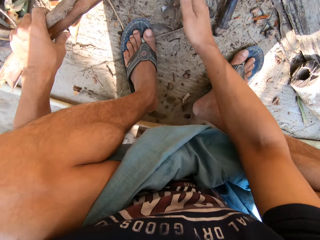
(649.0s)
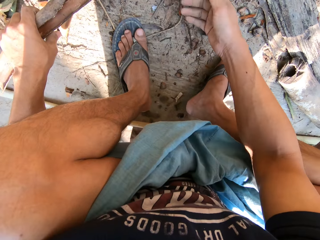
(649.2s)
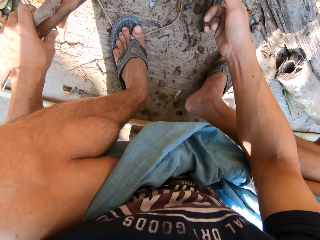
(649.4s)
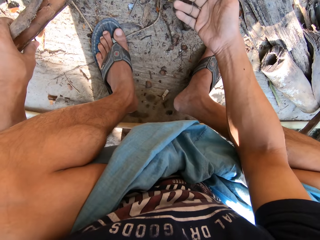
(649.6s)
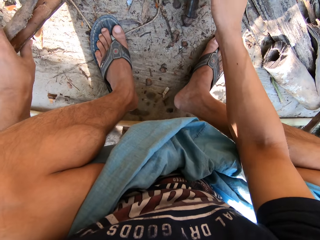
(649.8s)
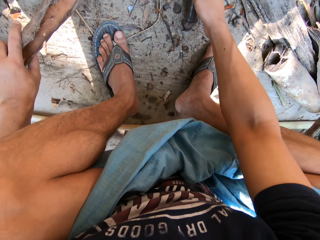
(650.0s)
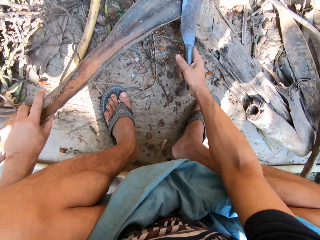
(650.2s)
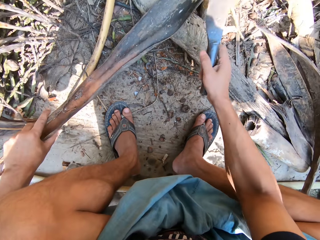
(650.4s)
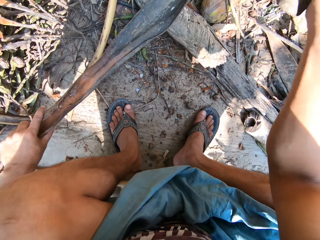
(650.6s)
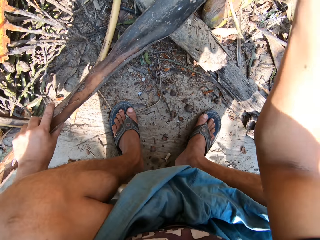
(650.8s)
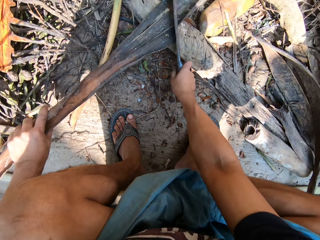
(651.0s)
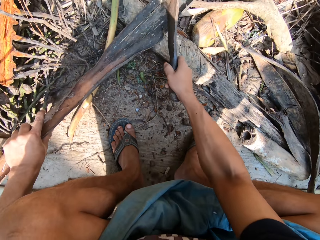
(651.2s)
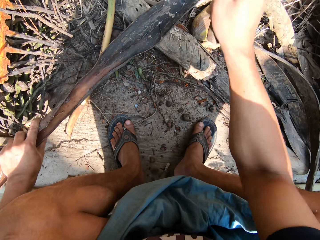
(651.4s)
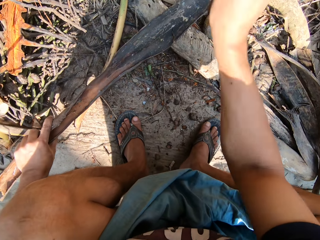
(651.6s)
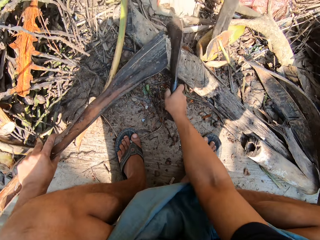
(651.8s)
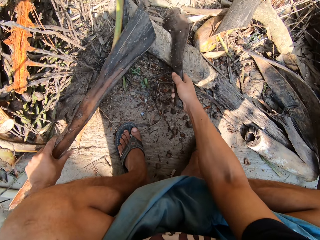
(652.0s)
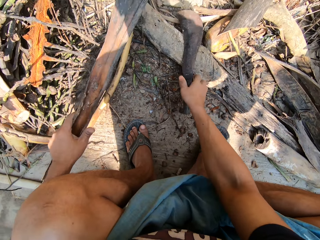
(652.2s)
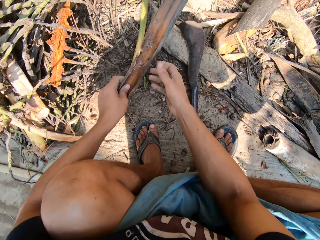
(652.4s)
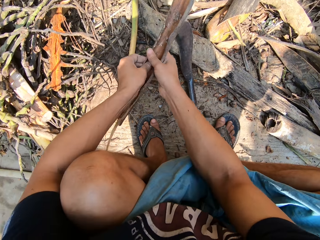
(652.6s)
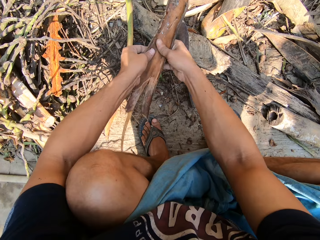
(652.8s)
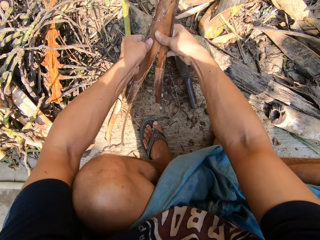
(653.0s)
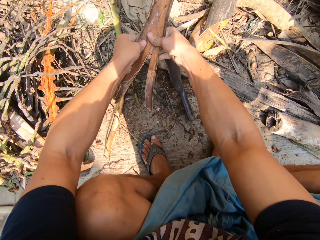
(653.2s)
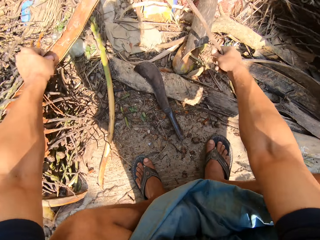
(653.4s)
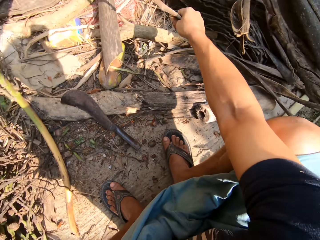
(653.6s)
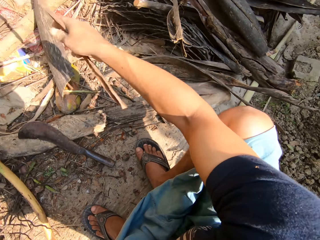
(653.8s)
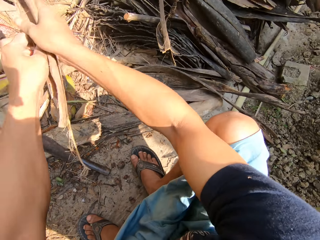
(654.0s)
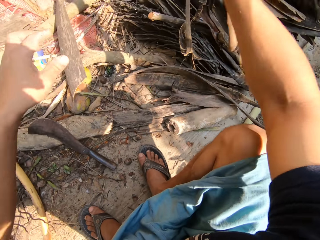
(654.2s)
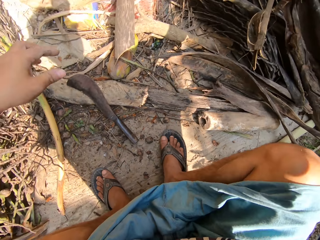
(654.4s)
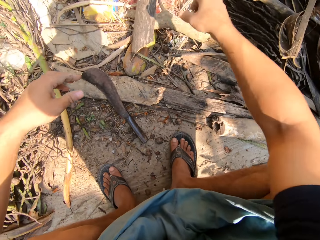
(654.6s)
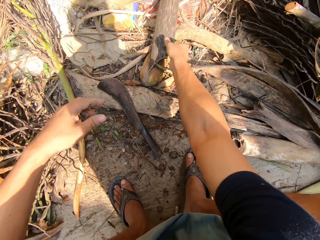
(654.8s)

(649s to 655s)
The camera wearer taps his left foot with his right hand. He picks up the cutlass or knife on the floor with his right hand. He cuts the dried plant or leaf sheath in his left hand with the cutlass in his right hand. He puts the knife down. He pulls apart the dried plant with both hands. He cuts the leaf sheath with hands. He places the dried plant on a pile of dried plants with his right hand.

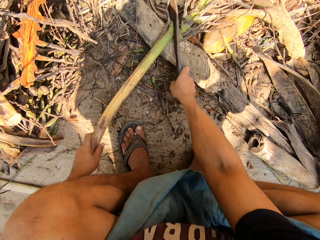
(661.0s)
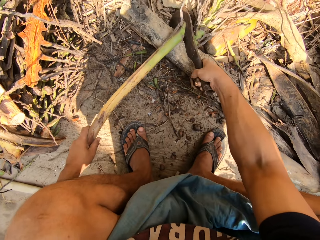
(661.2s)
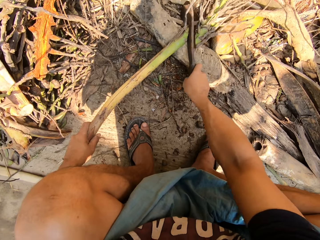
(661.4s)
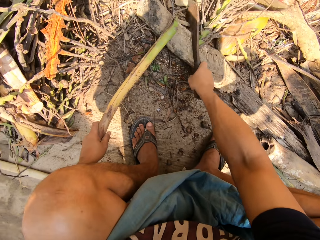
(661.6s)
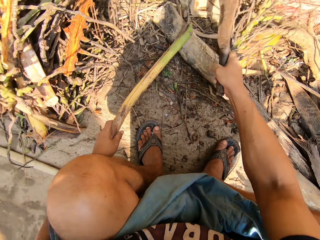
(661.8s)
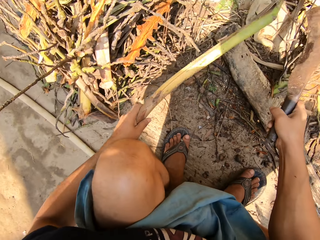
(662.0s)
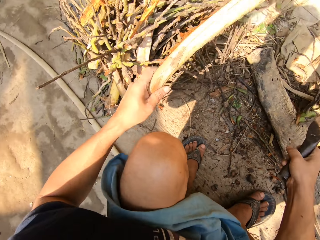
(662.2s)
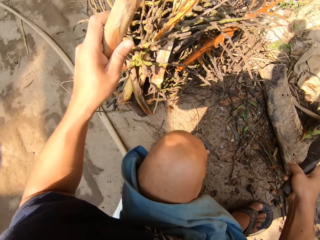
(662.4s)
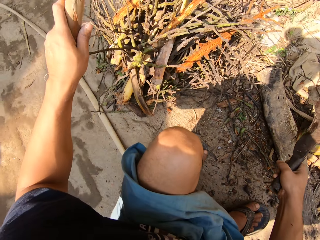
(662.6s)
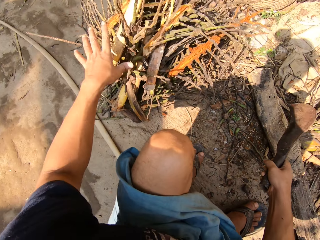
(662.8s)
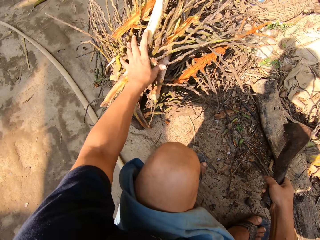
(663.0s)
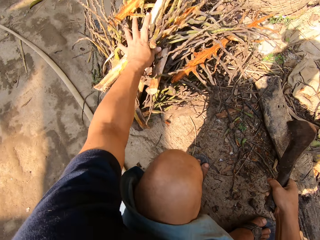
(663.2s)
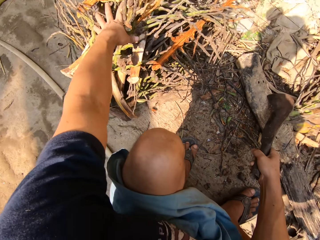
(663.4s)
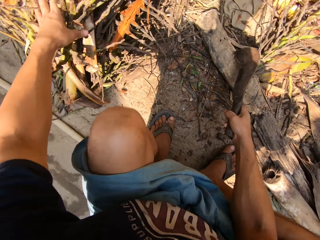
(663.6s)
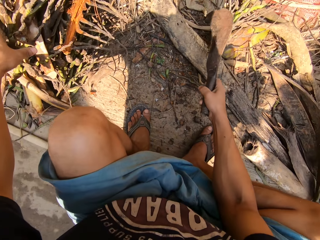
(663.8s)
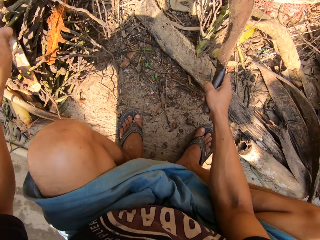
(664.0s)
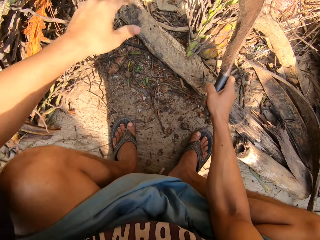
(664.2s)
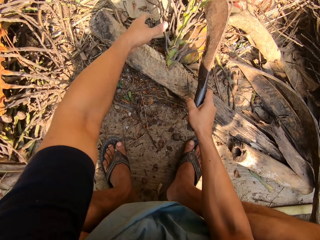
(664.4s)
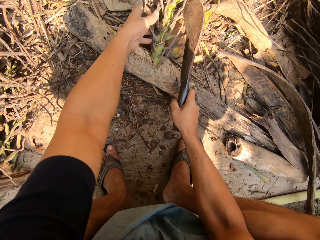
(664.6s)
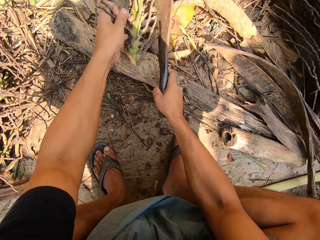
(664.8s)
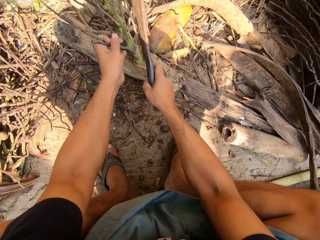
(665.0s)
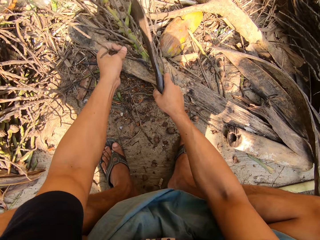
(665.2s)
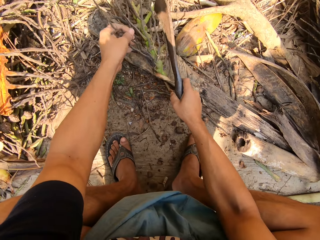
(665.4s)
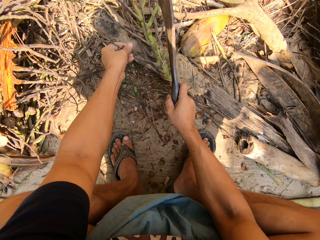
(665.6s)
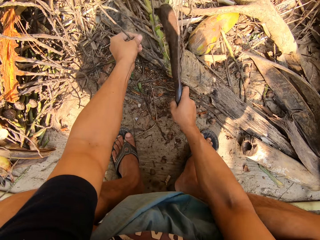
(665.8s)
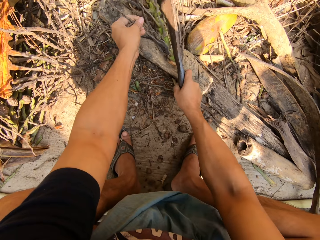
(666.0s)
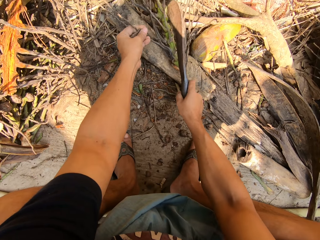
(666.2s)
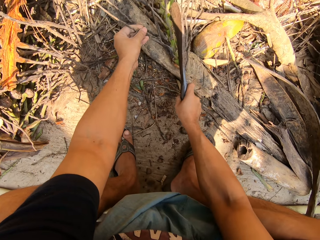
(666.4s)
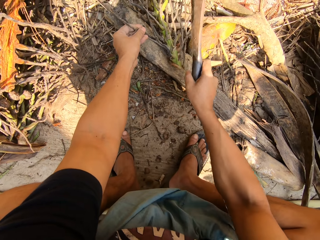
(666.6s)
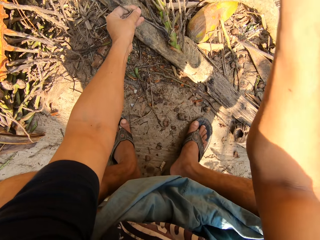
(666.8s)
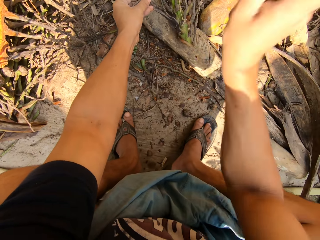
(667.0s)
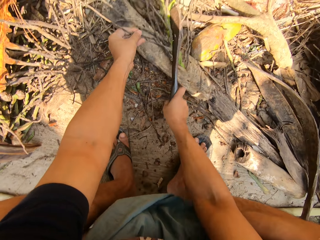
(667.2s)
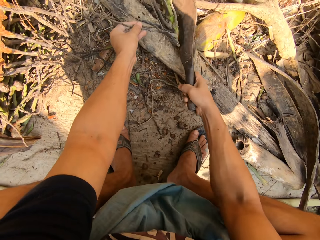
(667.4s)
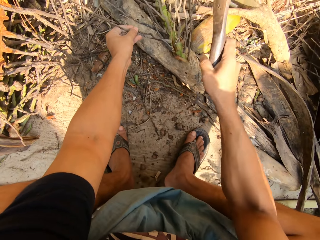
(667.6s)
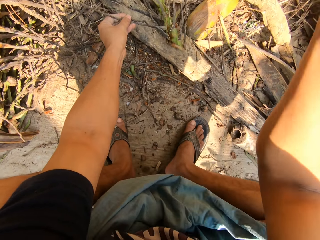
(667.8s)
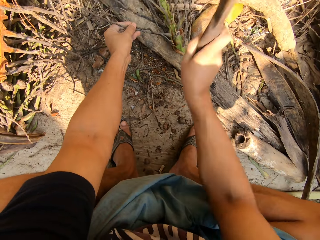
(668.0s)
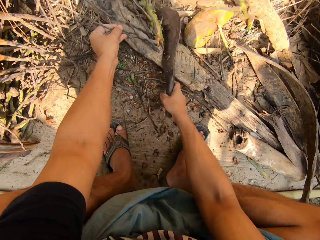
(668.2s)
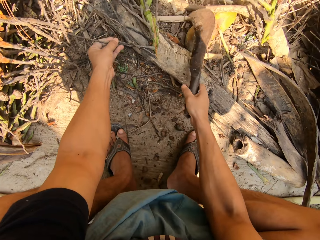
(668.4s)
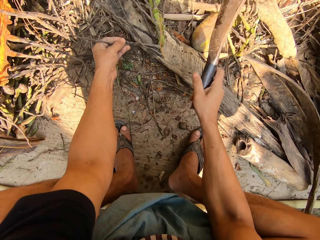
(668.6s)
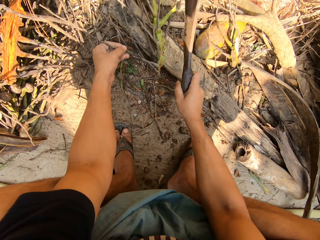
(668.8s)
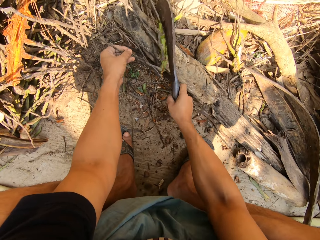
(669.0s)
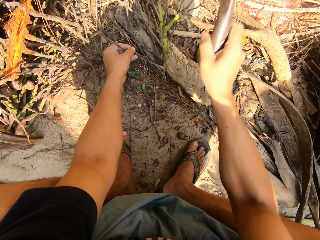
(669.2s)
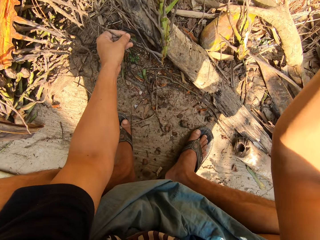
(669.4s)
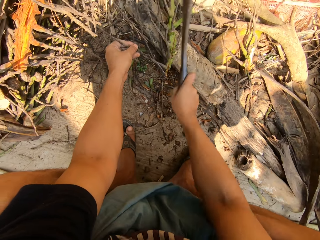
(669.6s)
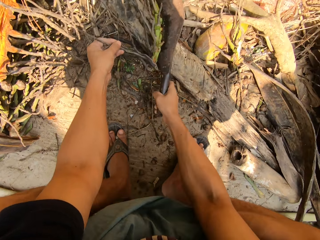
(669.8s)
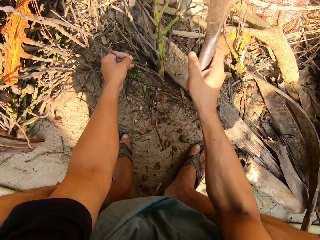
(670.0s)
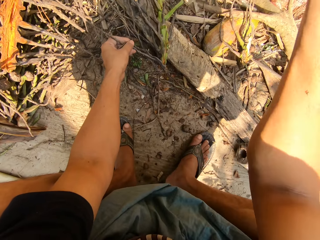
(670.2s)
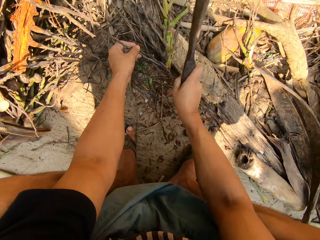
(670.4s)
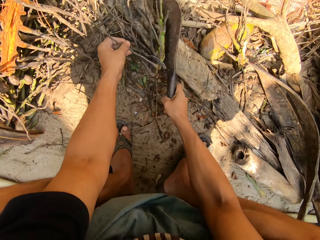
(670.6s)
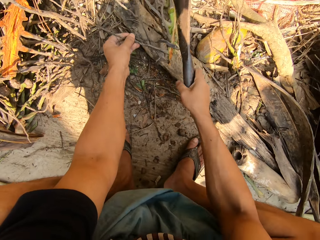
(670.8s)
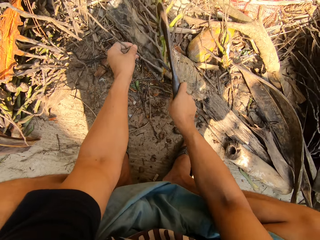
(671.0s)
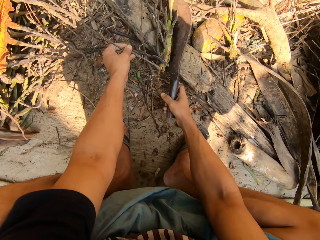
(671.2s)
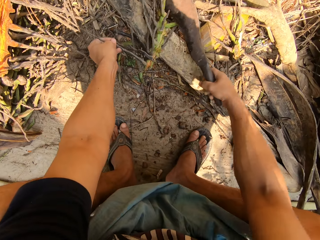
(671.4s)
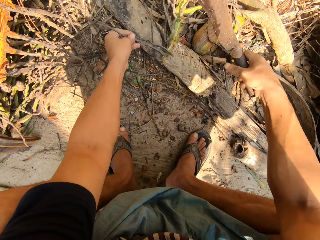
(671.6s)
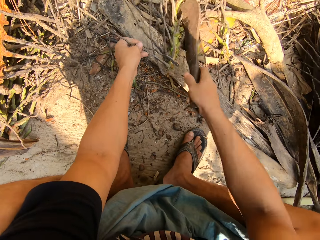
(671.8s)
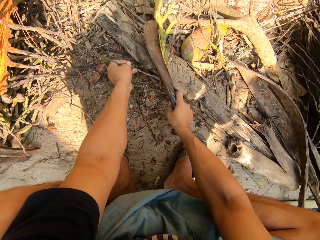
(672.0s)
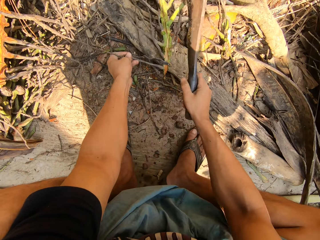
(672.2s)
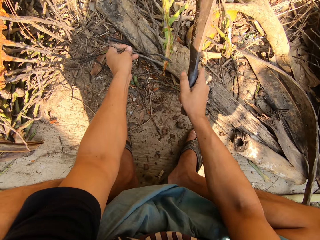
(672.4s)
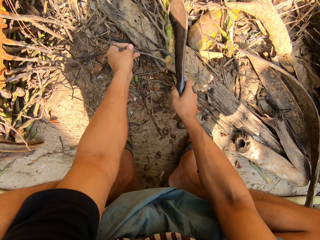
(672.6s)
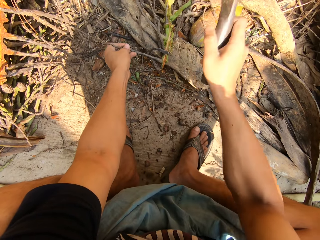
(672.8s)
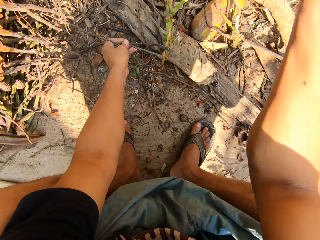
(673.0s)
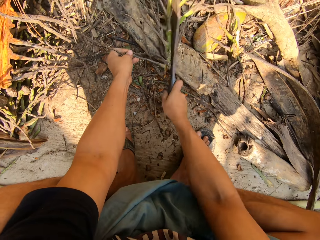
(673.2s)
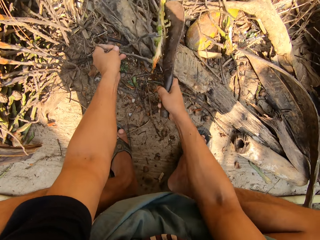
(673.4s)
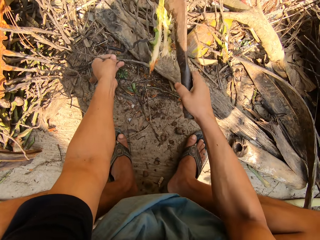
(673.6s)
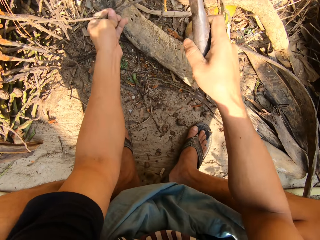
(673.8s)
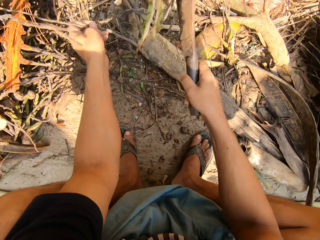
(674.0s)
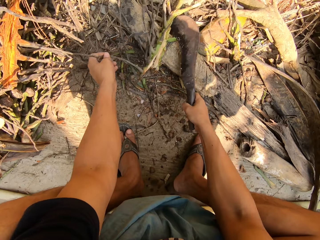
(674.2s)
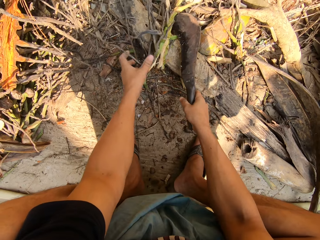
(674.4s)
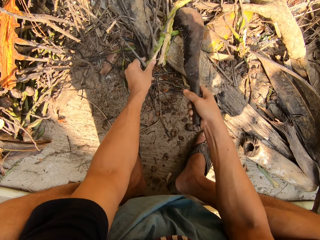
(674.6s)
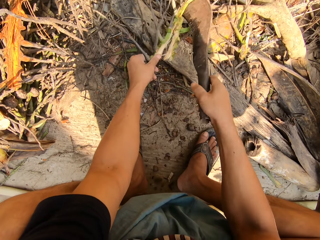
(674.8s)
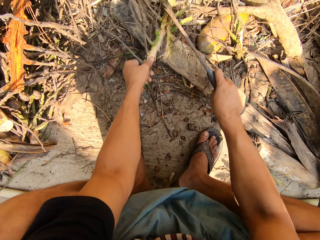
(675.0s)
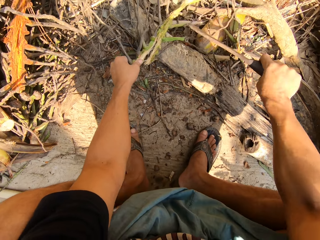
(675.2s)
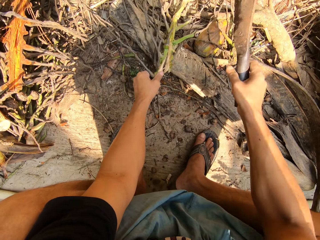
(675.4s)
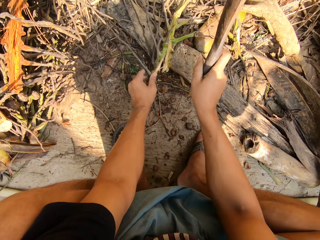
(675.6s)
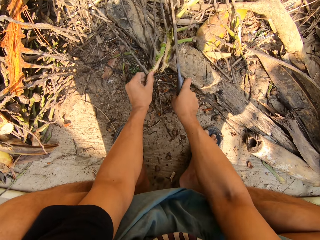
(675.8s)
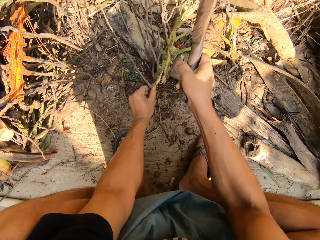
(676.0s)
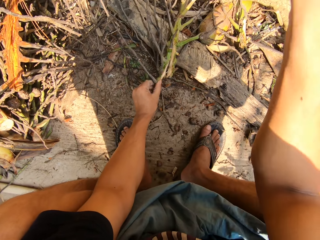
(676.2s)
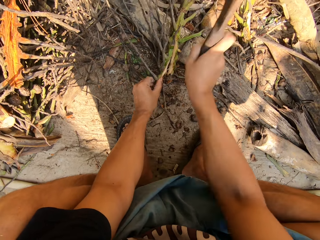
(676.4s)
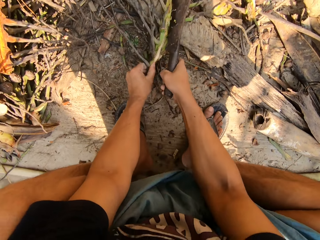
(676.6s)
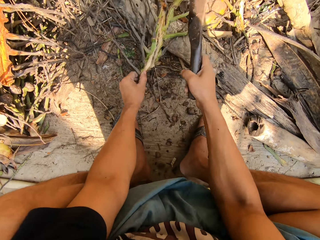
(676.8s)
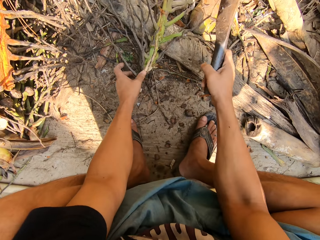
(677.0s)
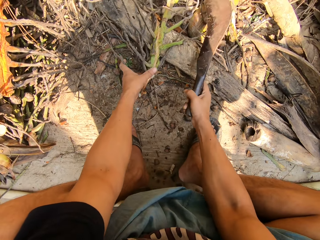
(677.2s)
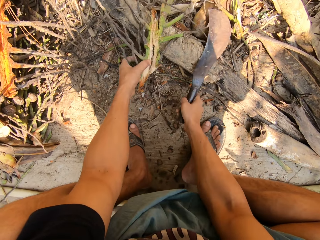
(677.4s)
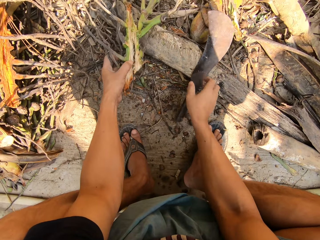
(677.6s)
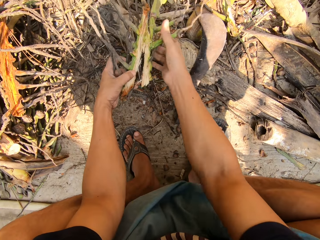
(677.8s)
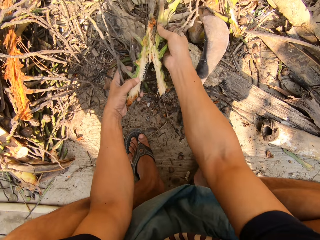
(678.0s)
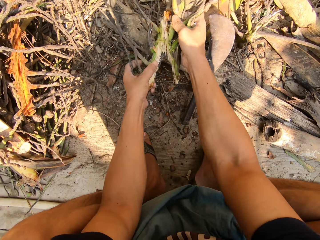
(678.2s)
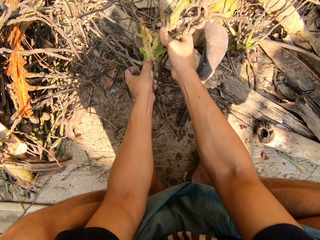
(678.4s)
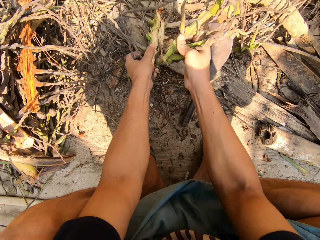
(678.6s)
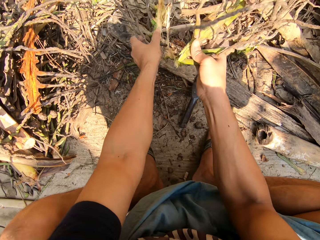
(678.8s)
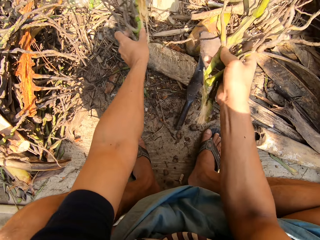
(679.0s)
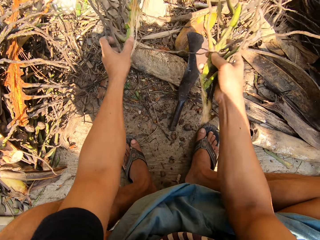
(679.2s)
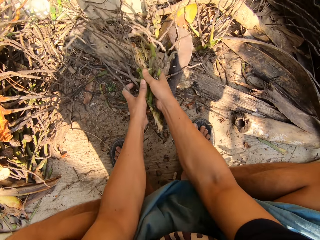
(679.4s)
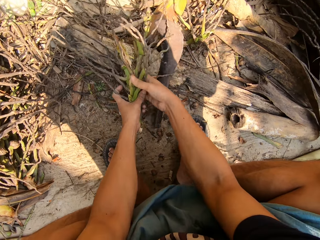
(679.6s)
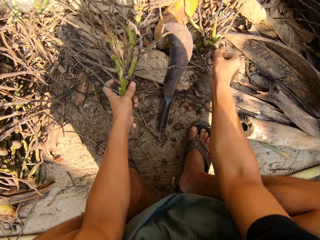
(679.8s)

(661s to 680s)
The camera wearer places the dried plant on a pile of dried plants with his left hand. He picks up the plant. He holds the dried plant with his left hand. He cuts the dried plant in his left hand with a cutlass in his right hand. He drops the cutlass on the floor with his right hand. He pulls apart the dried plant with both hands.
